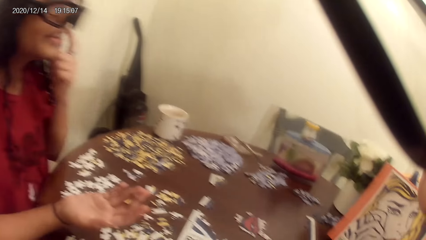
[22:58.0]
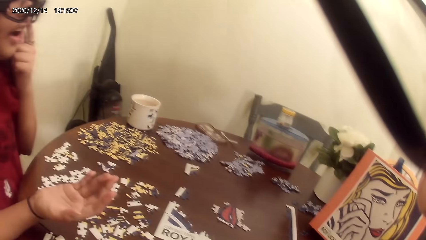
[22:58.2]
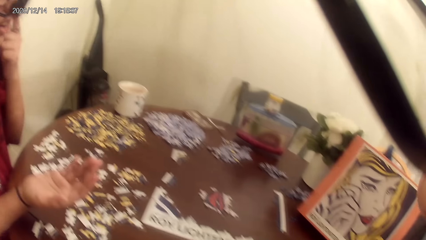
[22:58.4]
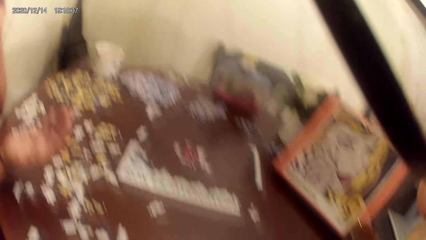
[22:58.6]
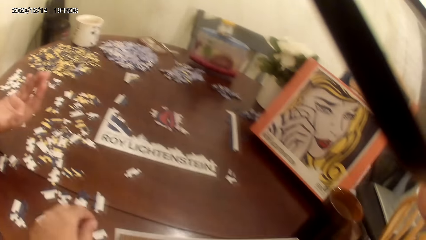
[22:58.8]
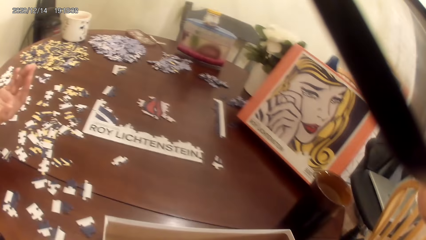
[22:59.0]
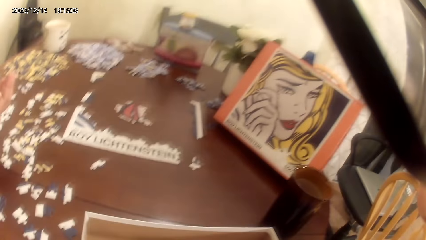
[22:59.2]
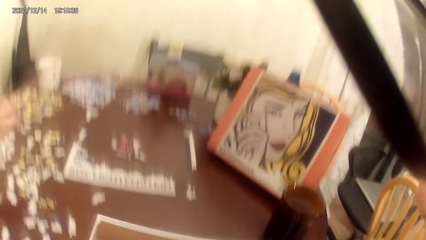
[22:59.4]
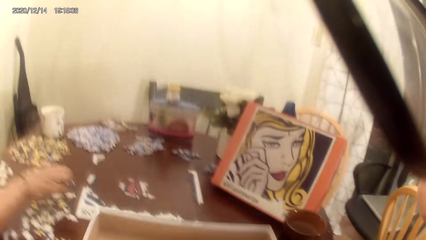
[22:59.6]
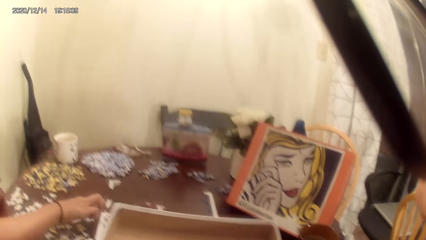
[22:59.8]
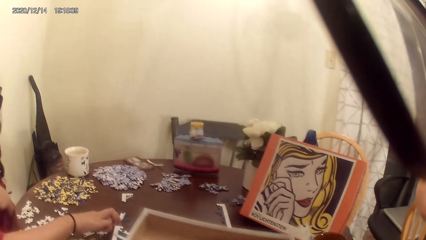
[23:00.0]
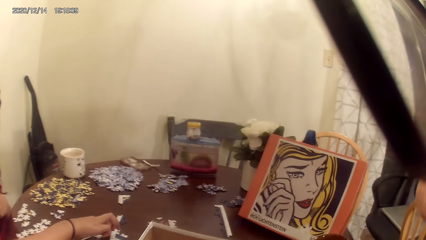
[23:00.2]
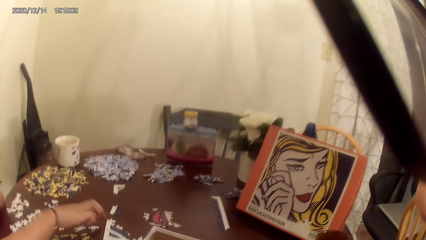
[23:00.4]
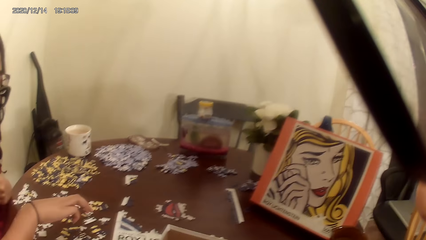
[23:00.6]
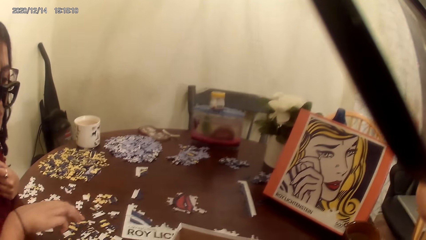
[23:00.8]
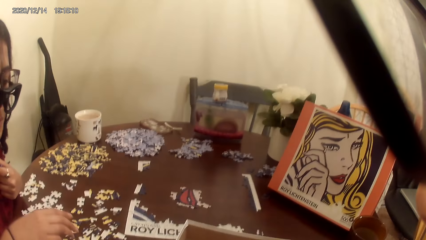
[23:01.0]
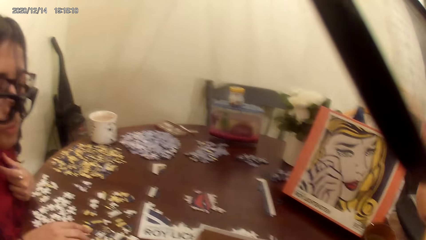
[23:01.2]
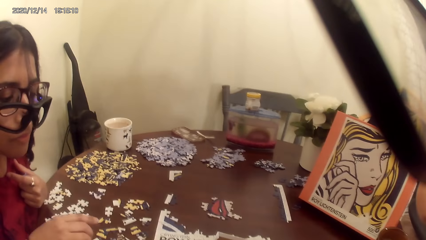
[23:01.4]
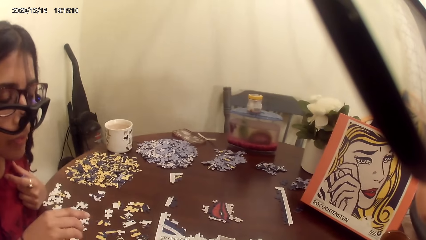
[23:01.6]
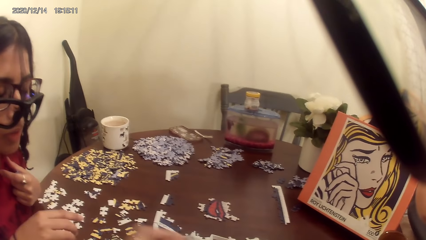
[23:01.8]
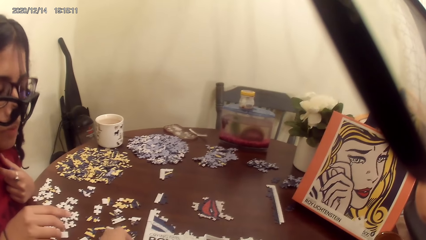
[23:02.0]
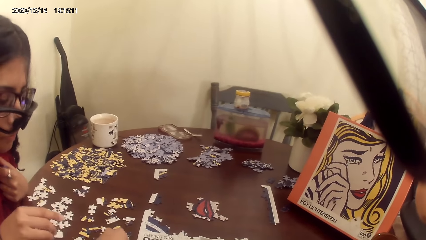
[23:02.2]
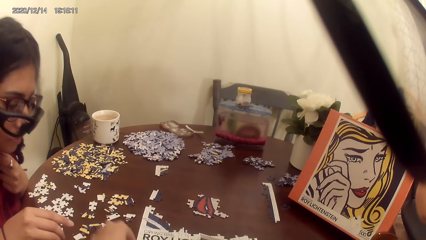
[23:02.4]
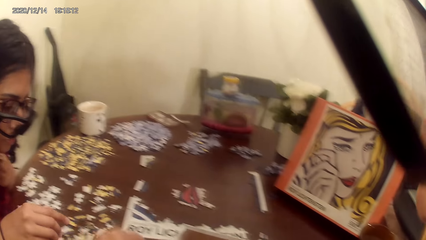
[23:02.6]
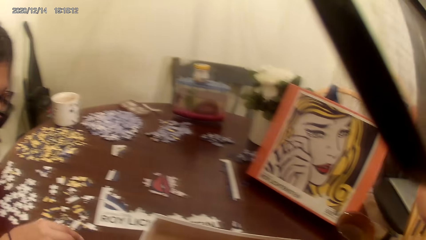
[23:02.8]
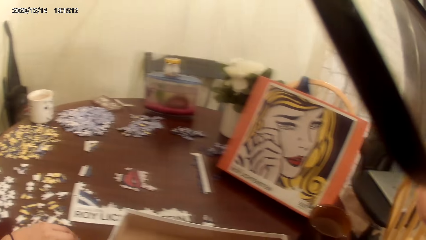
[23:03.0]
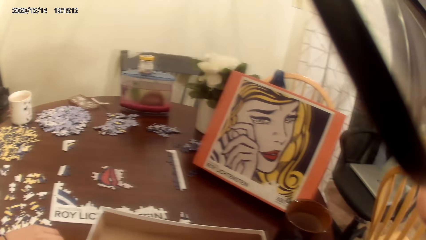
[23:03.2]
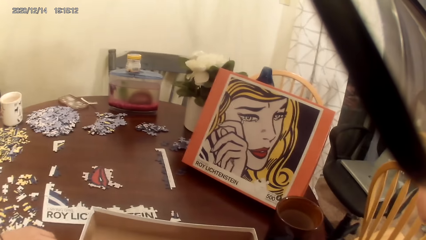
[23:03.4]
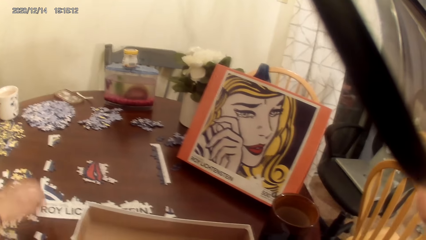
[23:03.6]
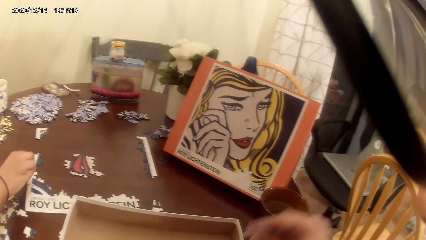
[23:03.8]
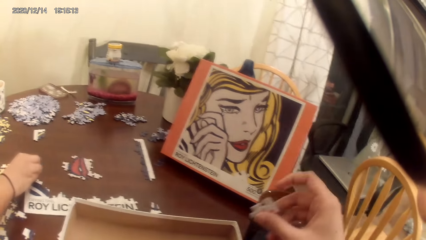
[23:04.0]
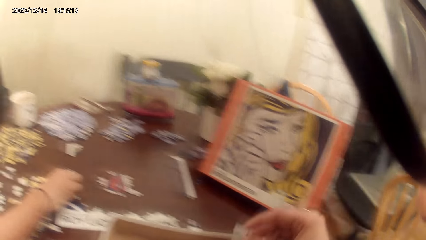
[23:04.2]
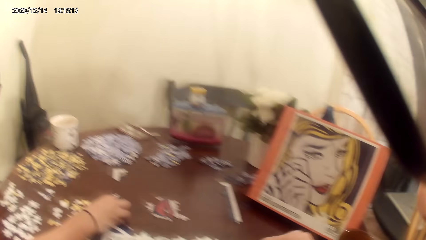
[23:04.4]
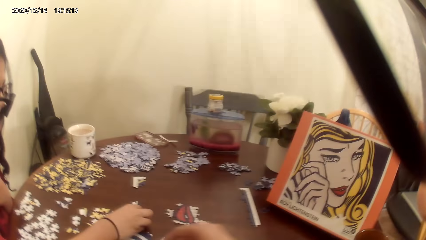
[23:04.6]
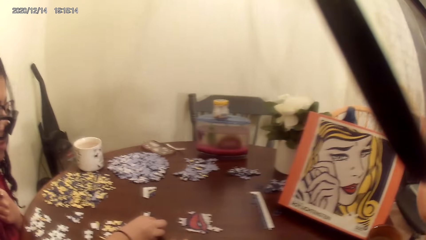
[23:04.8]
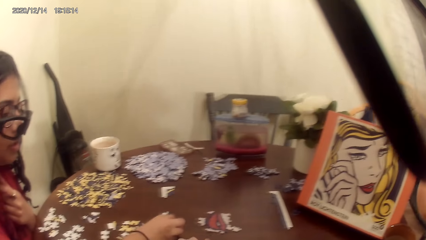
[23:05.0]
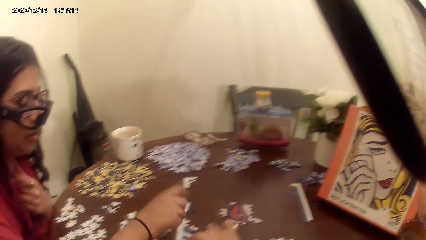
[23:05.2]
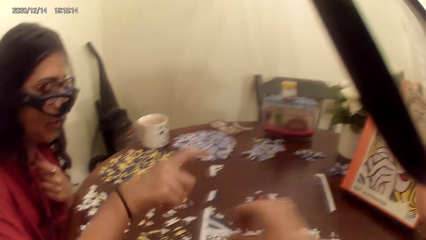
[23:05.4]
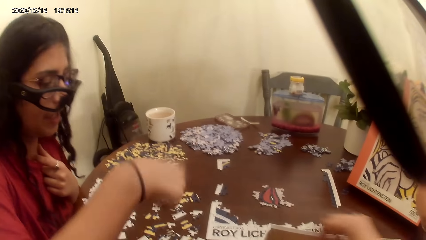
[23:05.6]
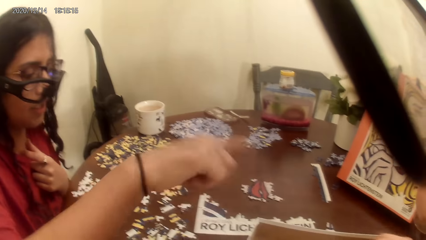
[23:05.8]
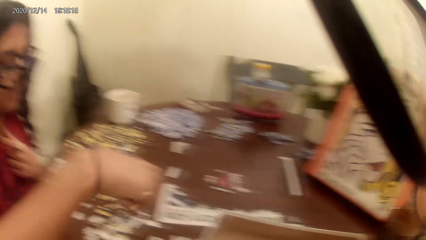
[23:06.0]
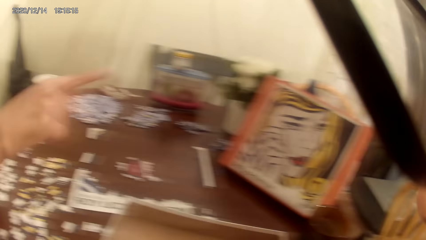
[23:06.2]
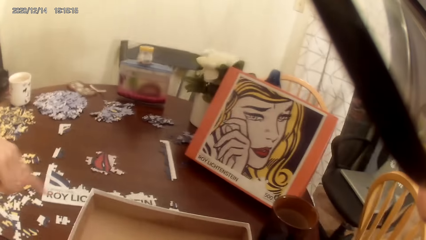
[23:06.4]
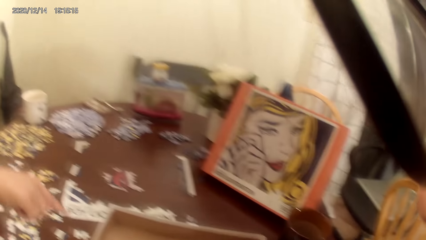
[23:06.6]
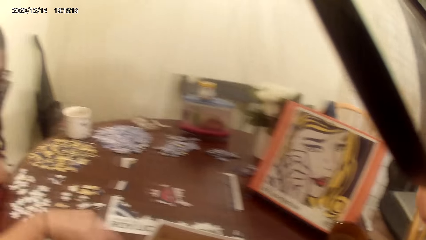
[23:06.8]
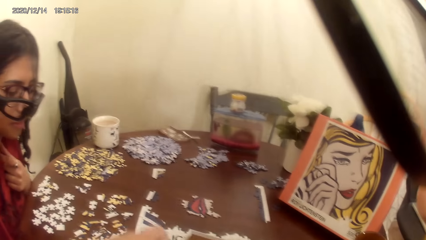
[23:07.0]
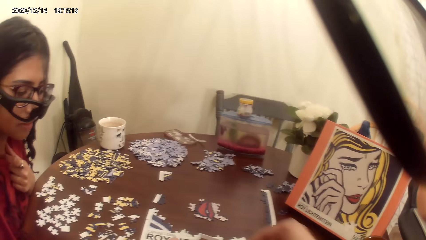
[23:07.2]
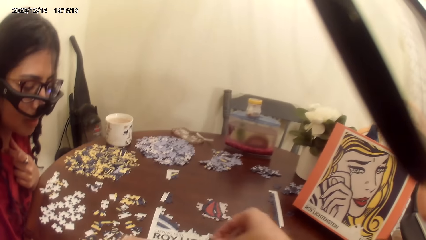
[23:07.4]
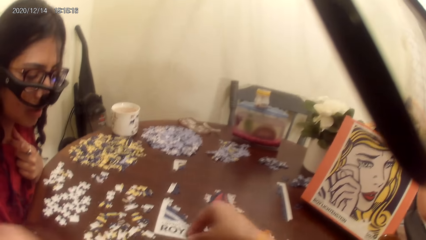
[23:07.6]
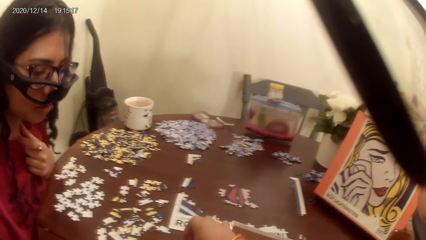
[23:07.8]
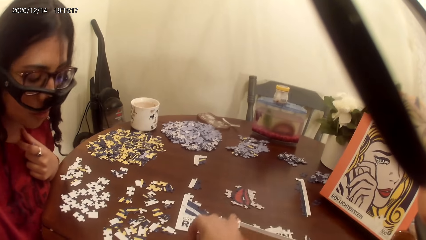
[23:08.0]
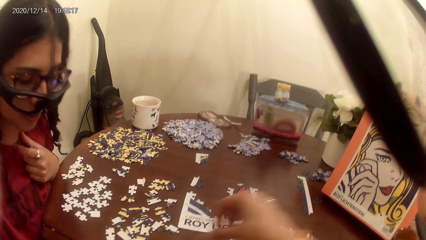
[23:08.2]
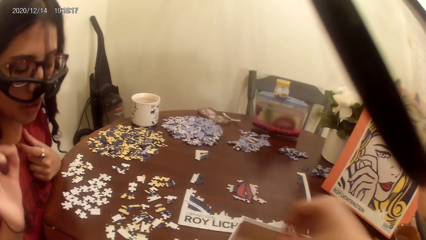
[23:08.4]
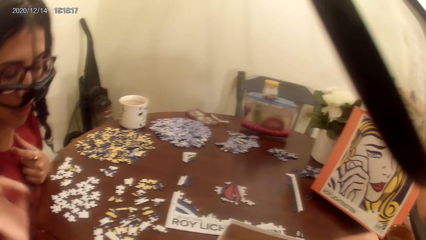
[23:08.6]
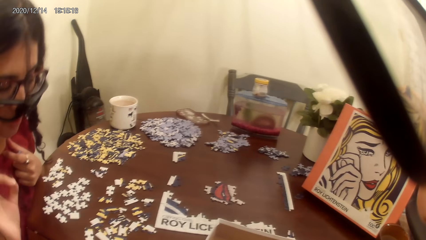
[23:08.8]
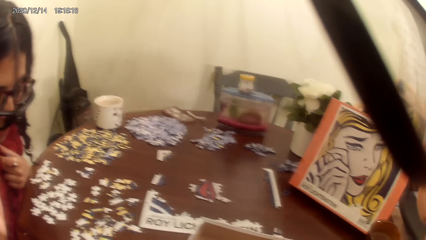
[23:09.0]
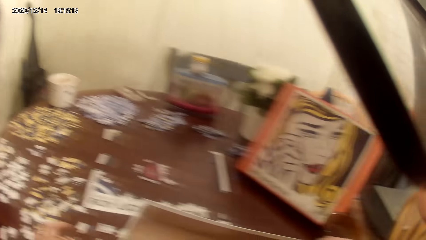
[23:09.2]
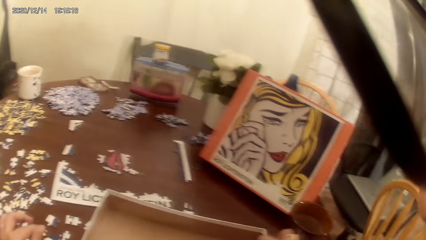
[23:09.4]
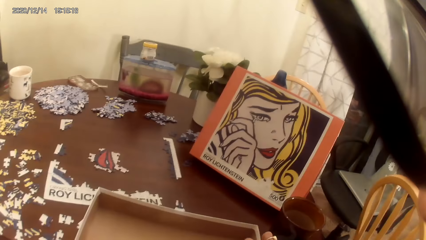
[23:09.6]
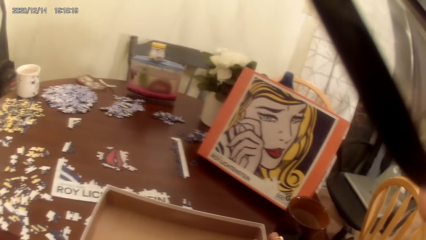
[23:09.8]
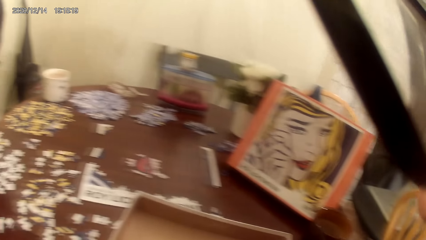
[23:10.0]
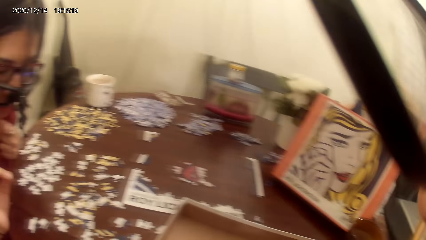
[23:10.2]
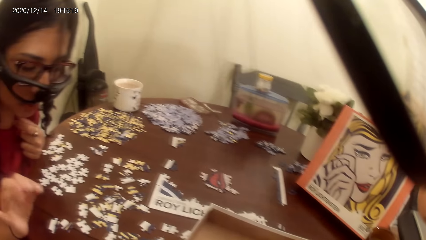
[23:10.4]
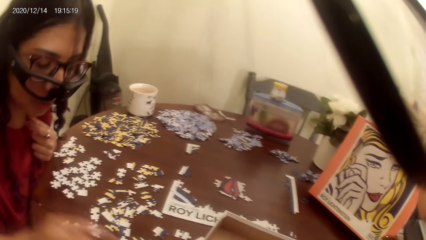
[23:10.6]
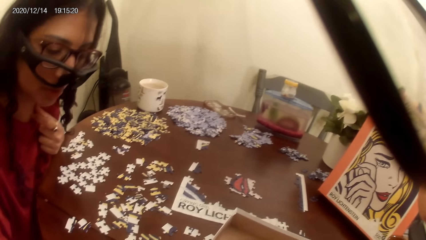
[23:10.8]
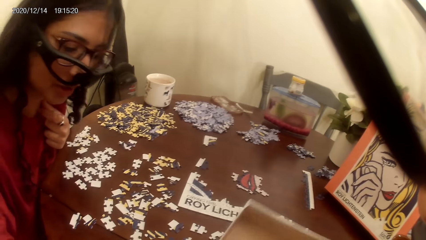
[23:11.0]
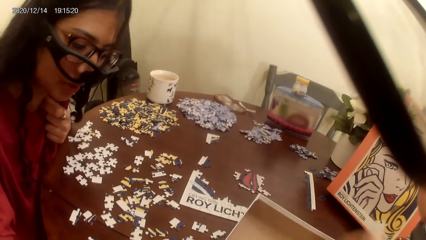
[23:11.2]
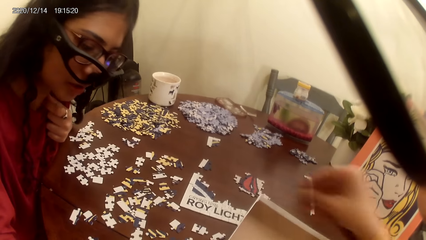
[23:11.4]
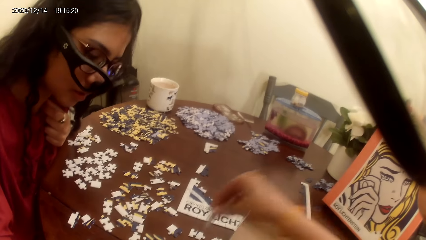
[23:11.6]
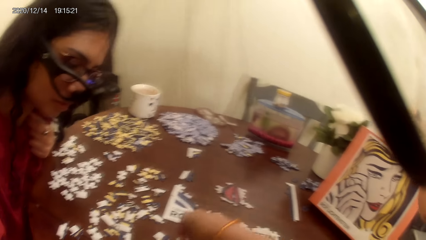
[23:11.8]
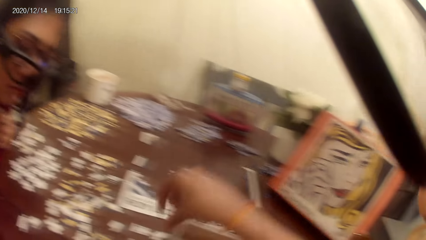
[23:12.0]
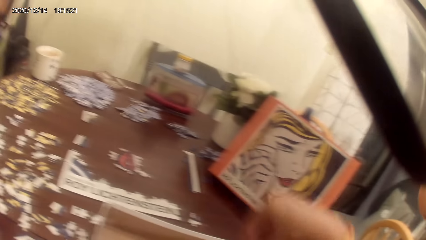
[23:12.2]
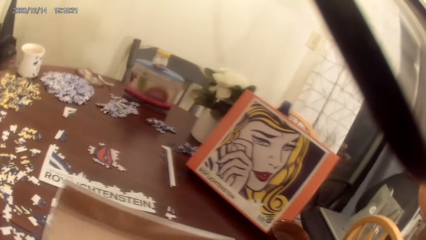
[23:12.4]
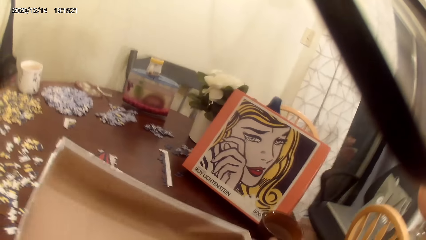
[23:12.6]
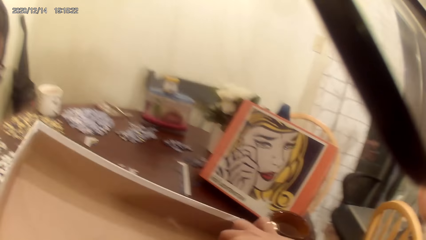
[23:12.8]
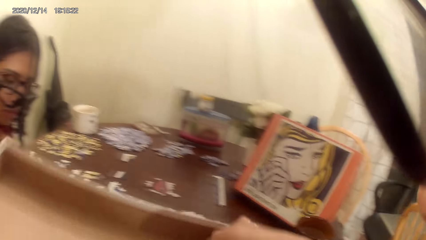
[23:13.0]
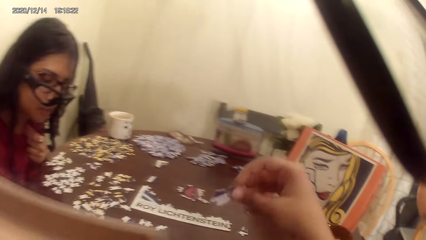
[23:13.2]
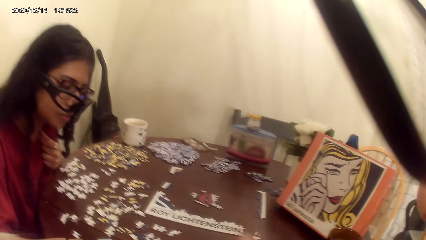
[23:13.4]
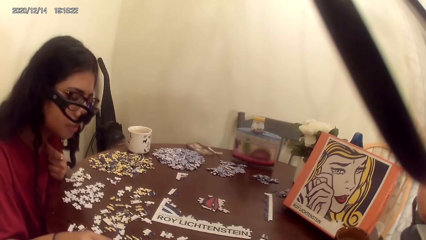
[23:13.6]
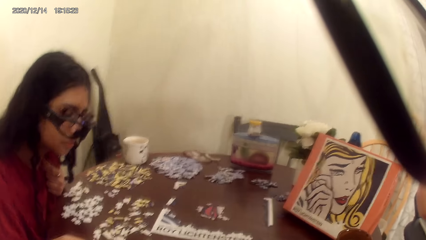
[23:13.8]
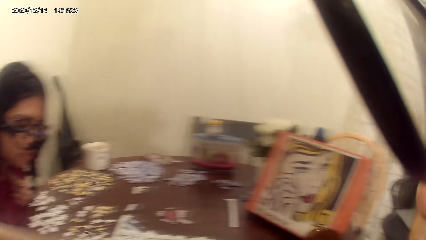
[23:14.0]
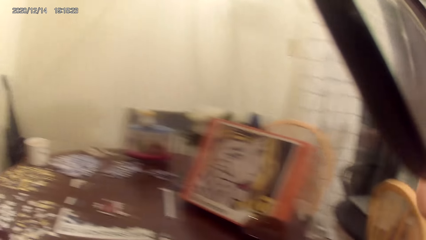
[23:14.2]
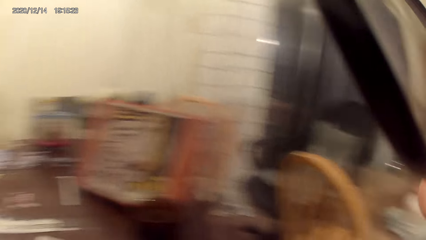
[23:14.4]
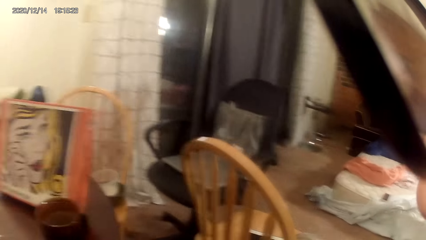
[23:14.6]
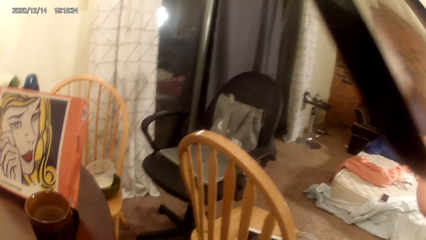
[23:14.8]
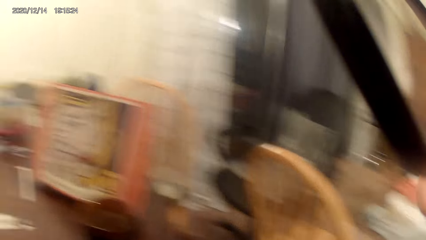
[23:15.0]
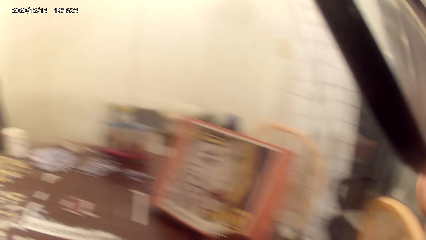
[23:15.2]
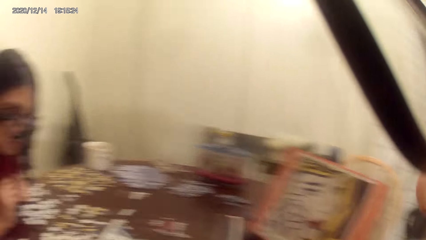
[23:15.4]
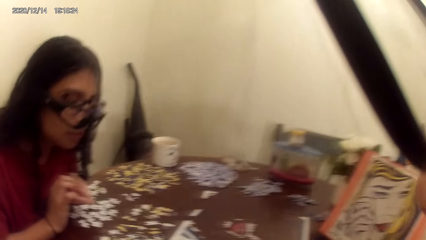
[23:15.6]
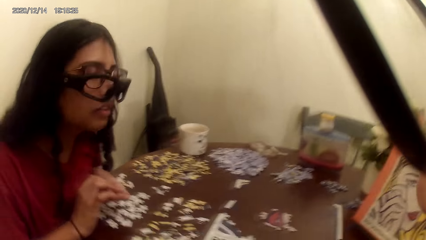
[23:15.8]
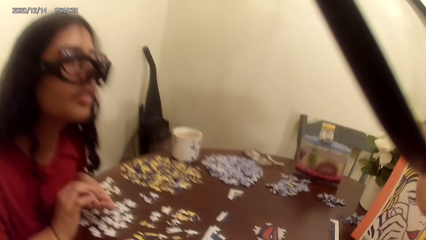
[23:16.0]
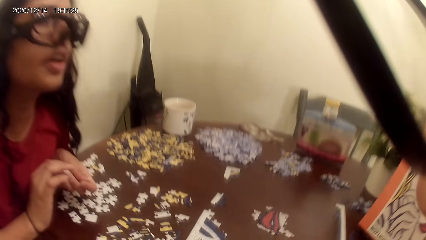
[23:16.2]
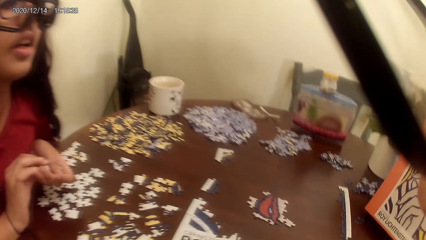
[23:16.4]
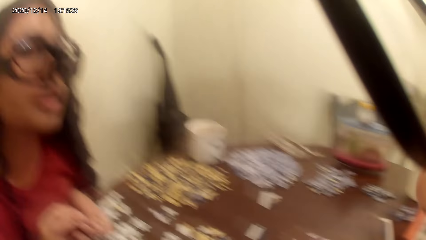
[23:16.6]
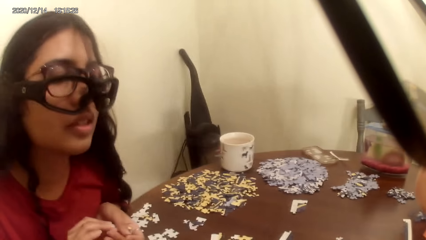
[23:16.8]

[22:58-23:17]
The camera wearer plays a puzzle game. They move a wooden box on the cardboard. They lift a tray with puzzles. They dialogue with a lady. The camera wearer and the lady play the game. The camera wearer dialogues with the lady. They play the puzzle game. They lift the tray with puzzles.
